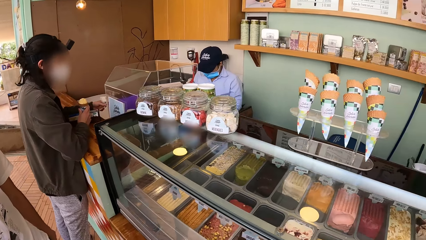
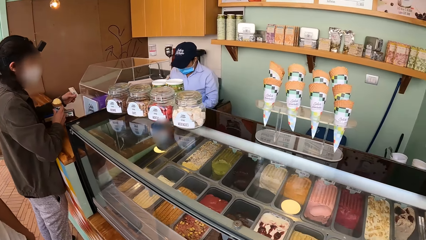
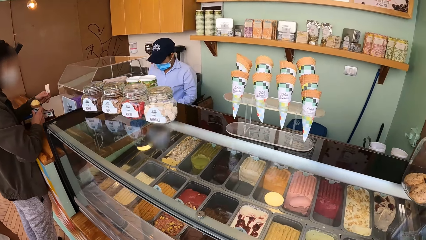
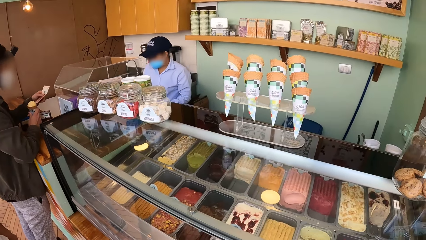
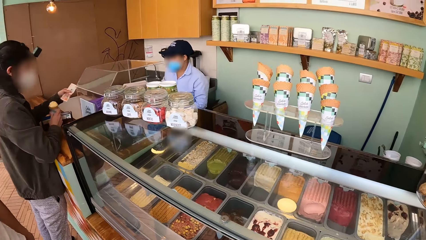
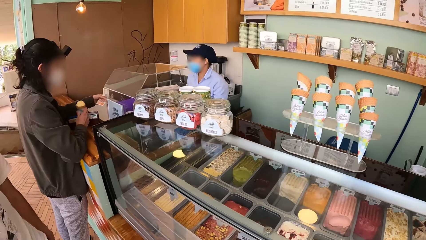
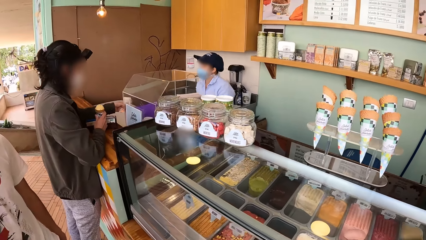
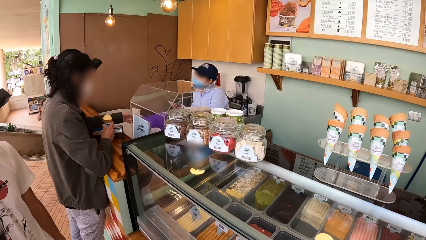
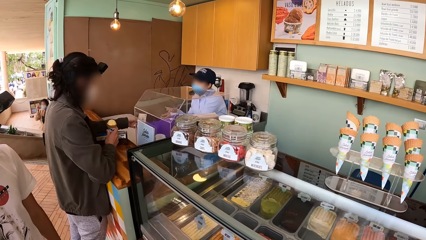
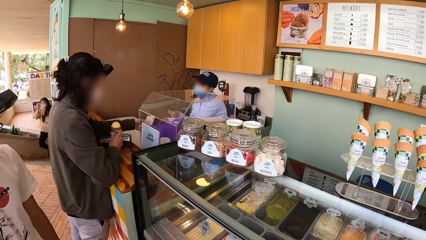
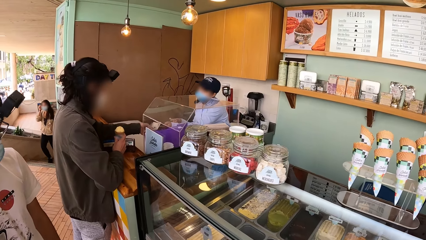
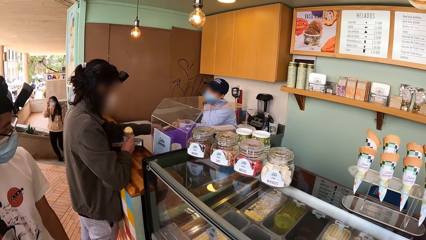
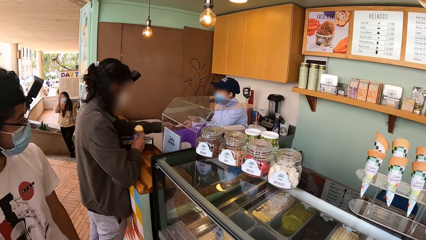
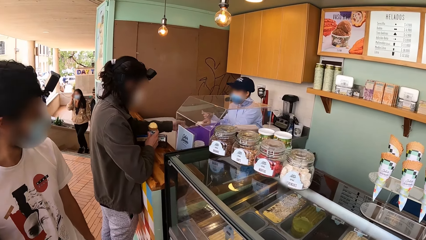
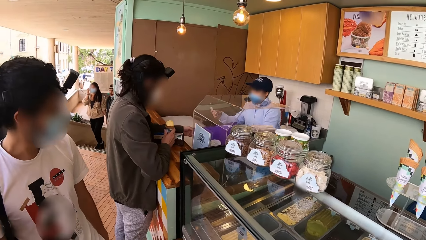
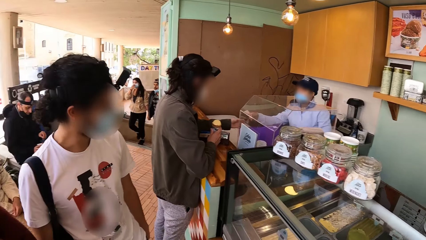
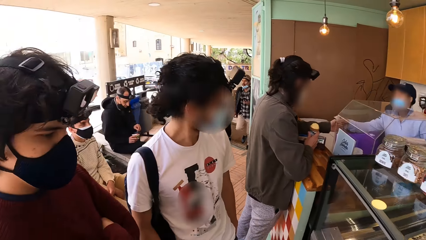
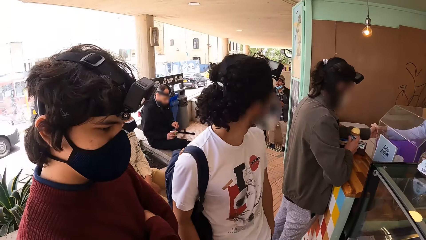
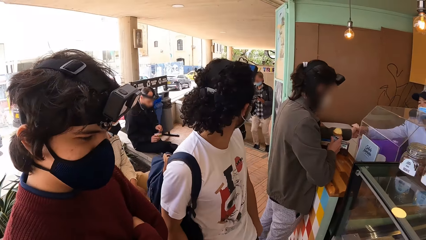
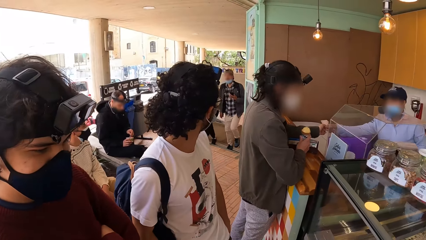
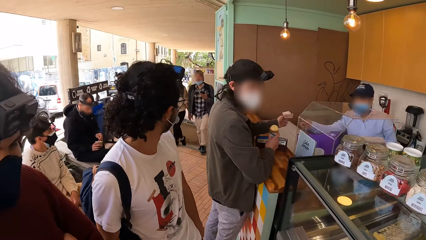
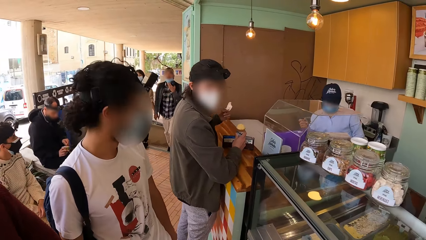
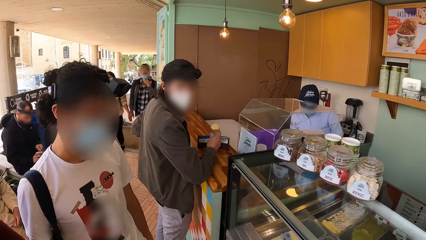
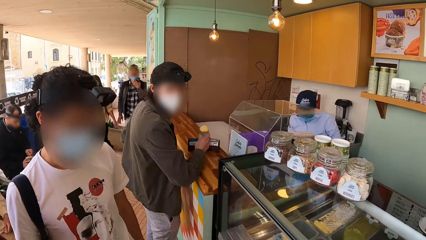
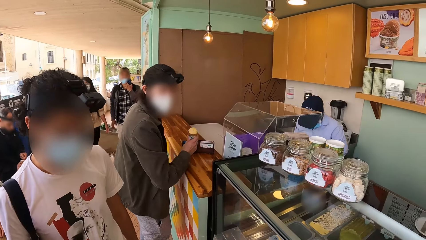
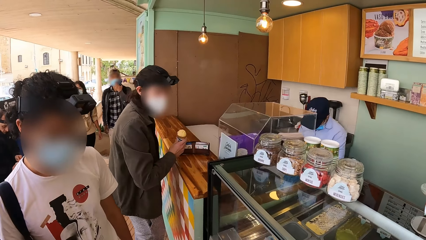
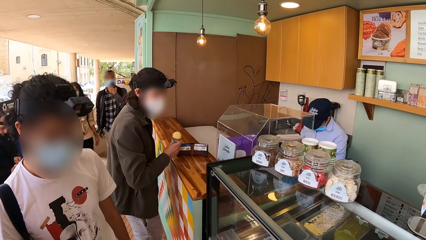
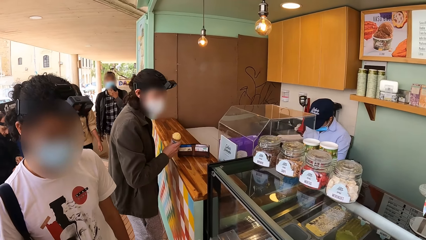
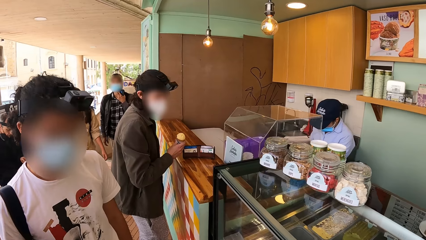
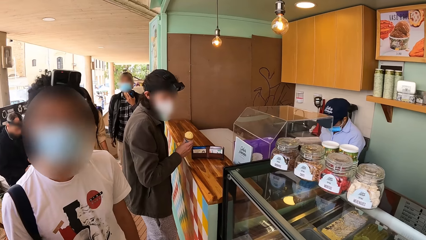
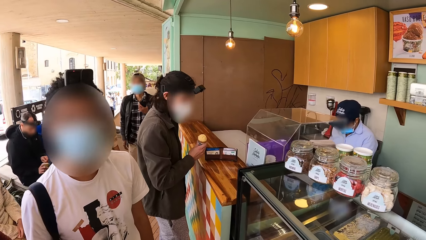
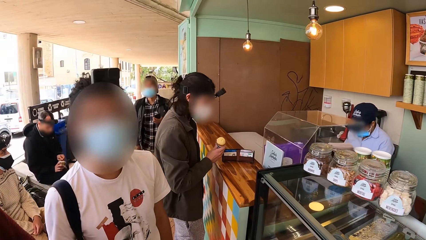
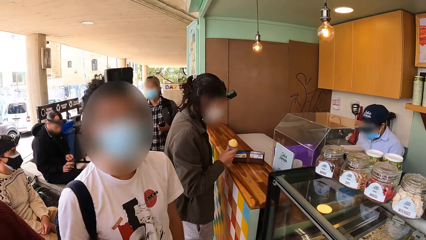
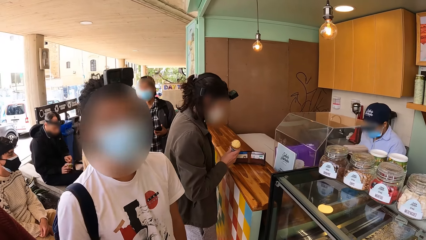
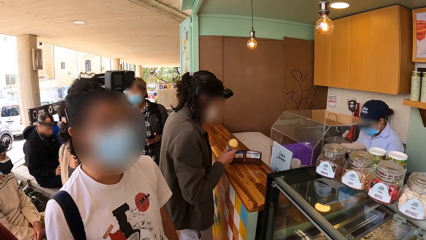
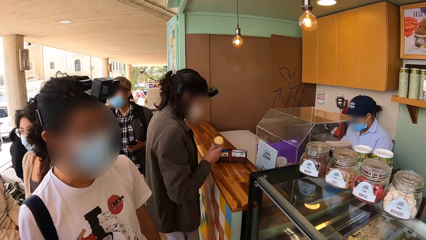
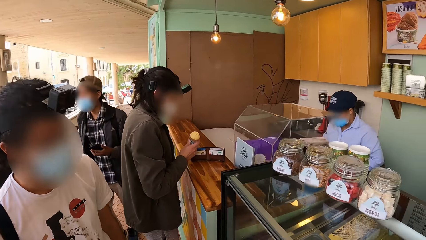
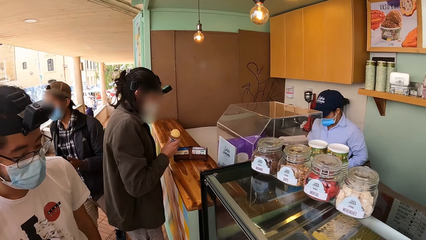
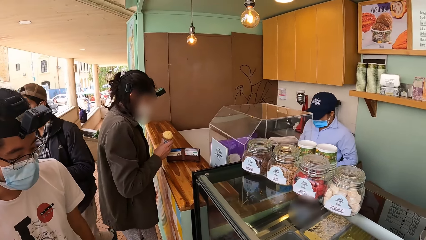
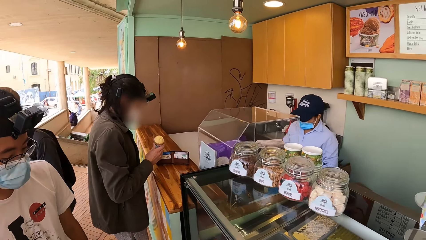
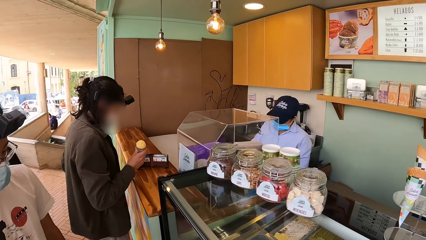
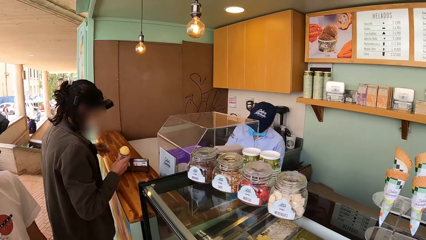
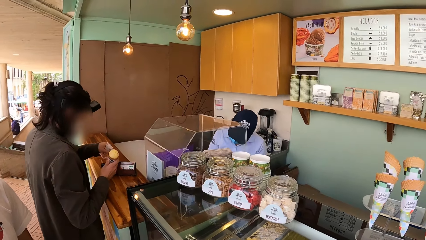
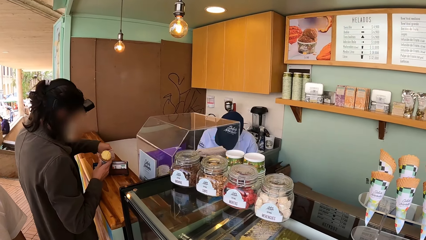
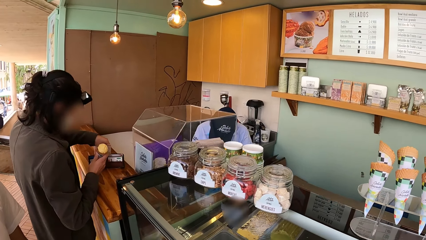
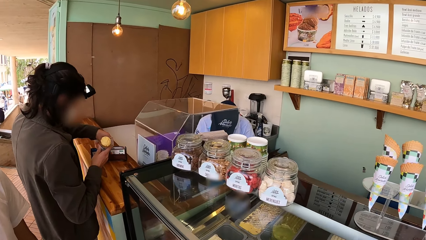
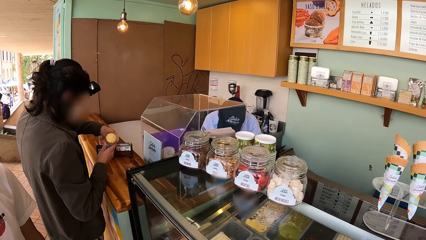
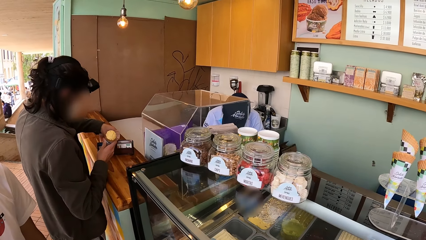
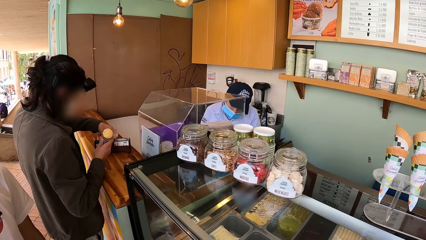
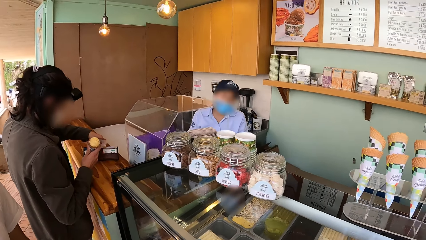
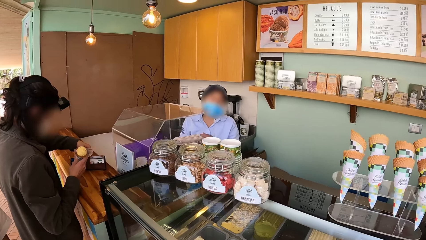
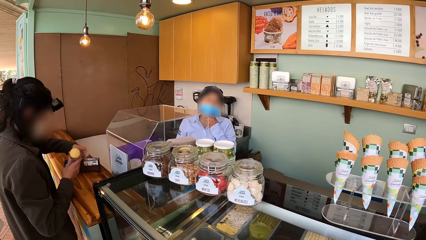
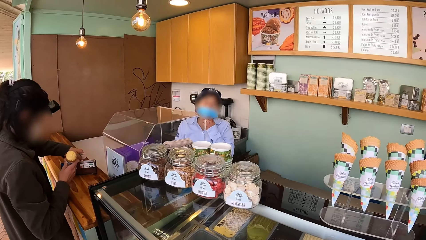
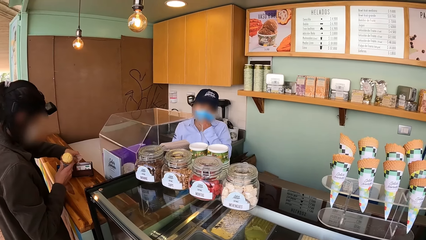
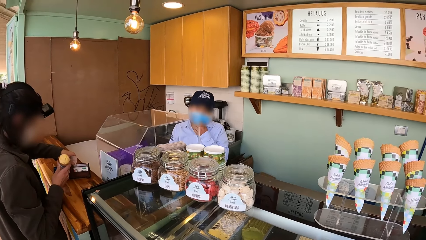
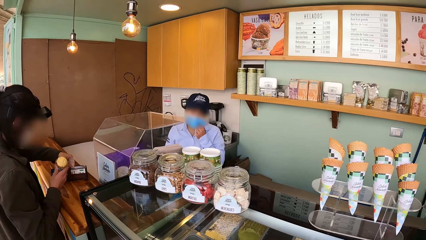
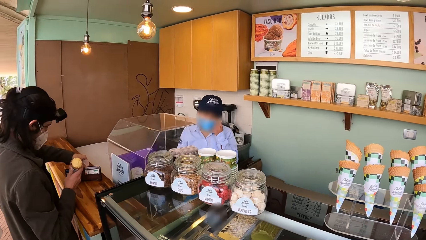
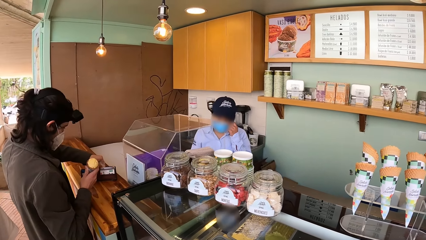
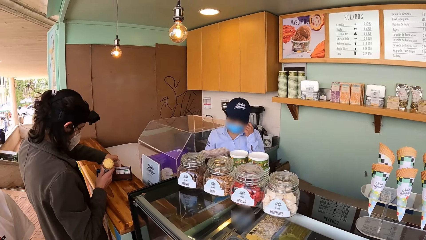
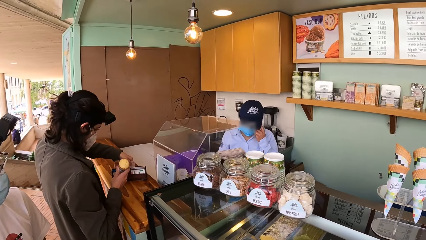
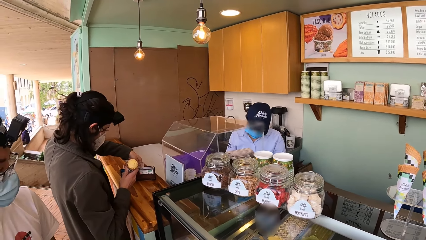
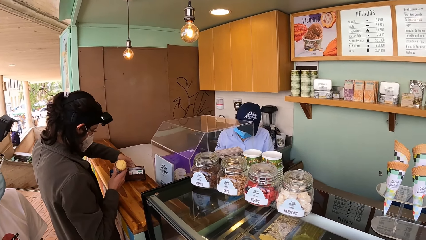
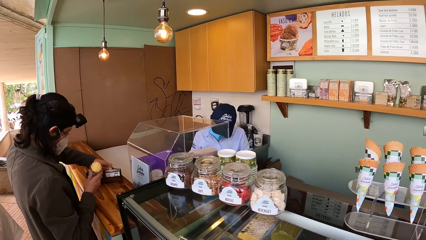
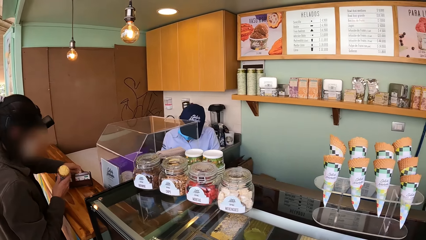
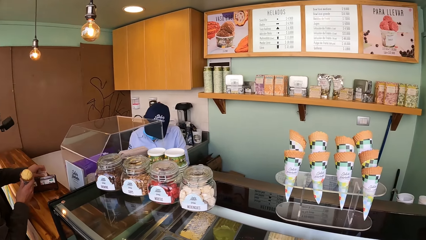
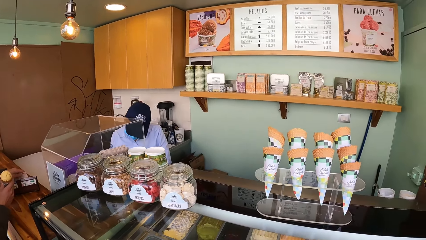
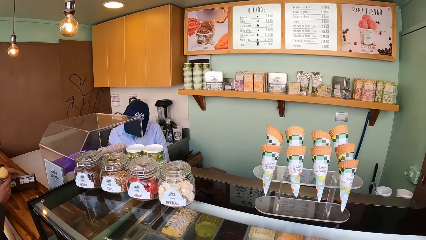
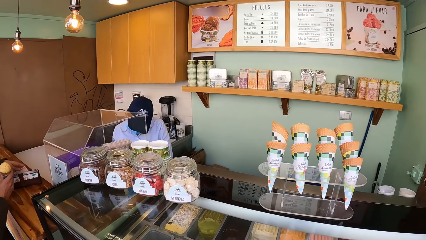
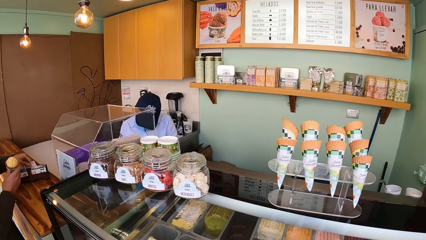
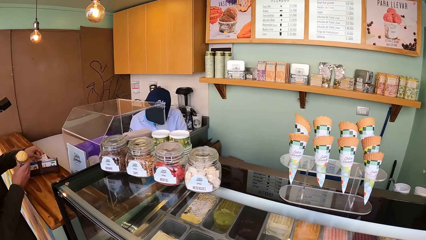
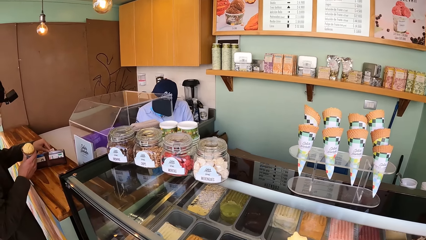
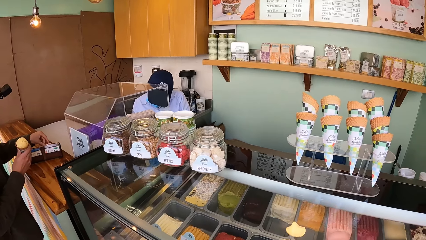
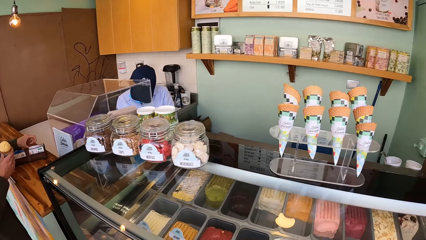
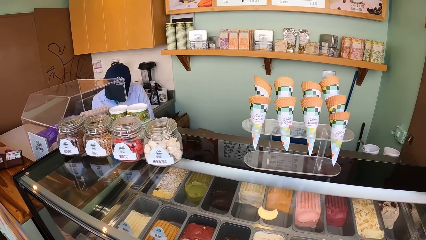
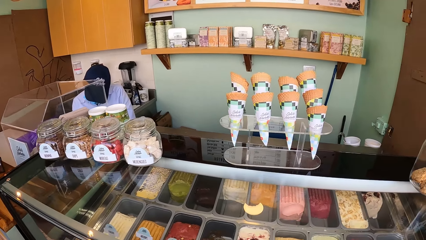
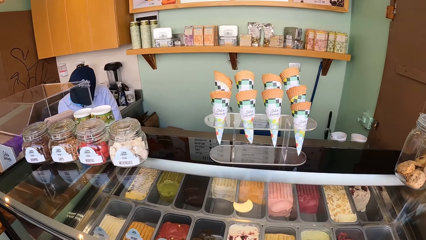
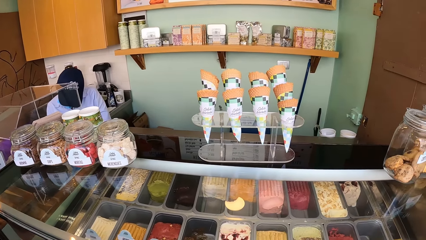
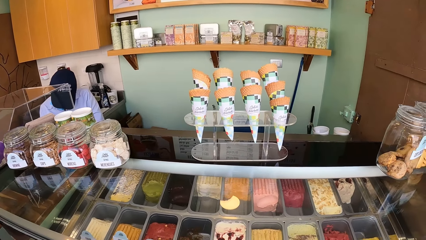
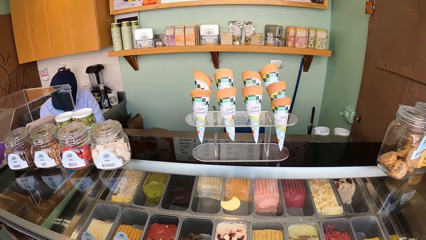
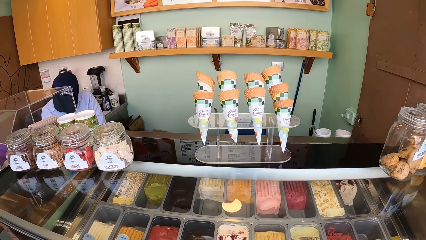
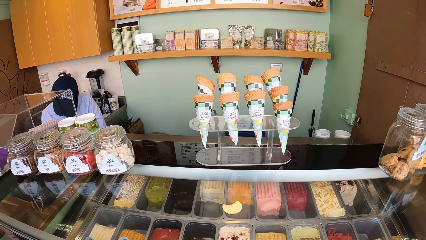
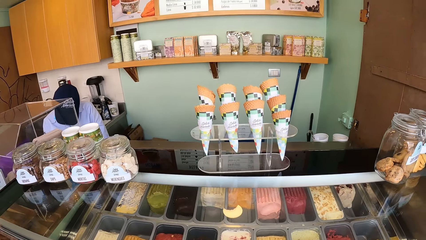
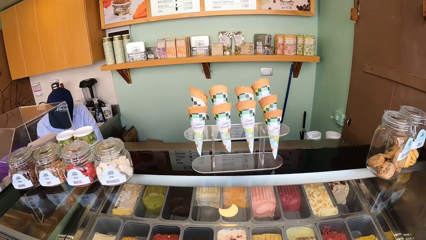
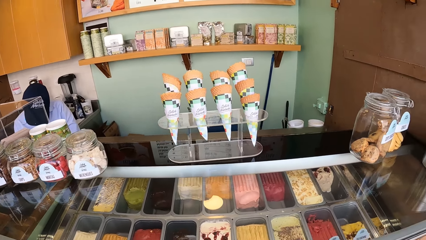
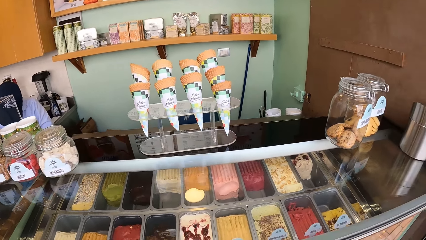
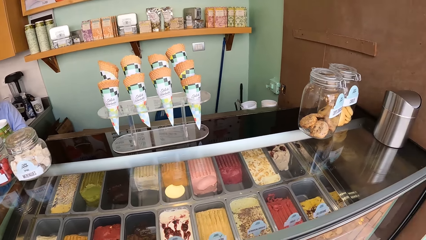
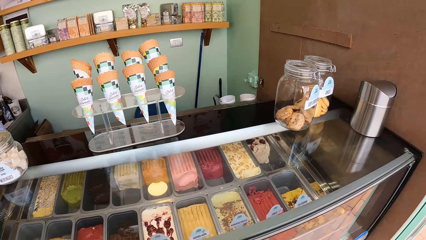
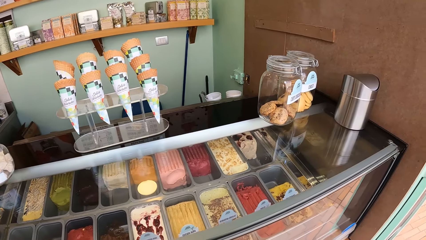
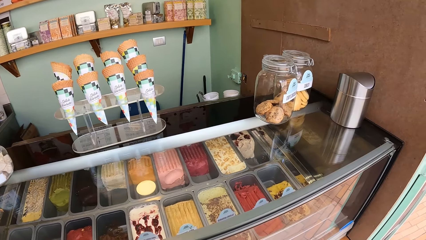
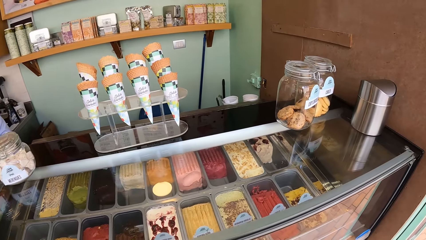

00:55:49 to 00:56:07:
A man takes the money from another man with his left hand. The other man takes a paper from the first man with his left hand. A woman walks past the camera wearer. Another man walks past the camera wearer. The other man puts the paper in the wallet with his left hand. The first man adjusts a nose mask on his face with his left hand.
